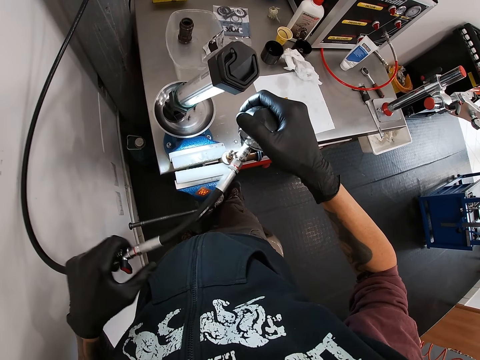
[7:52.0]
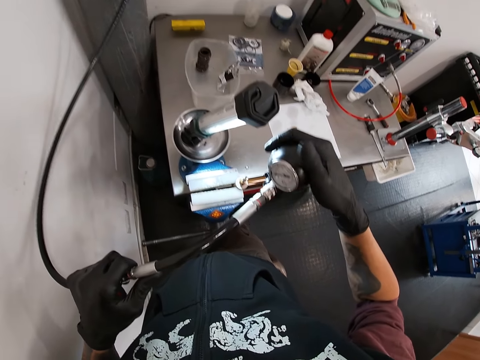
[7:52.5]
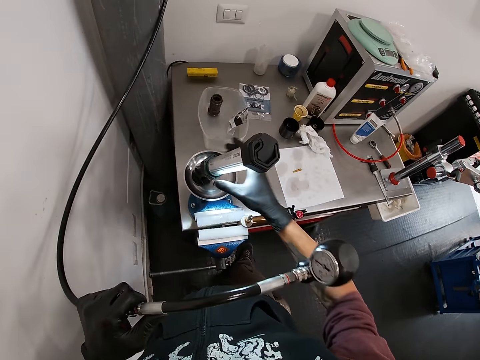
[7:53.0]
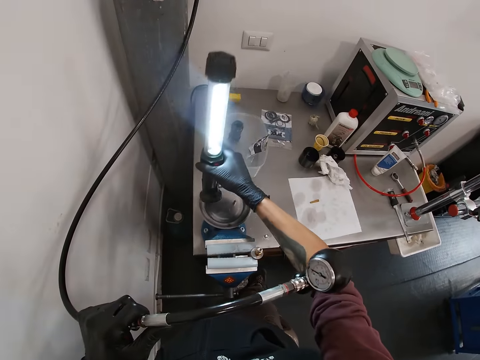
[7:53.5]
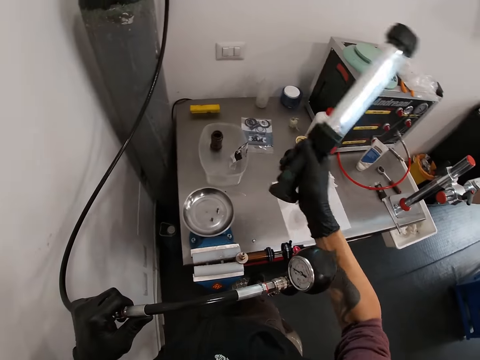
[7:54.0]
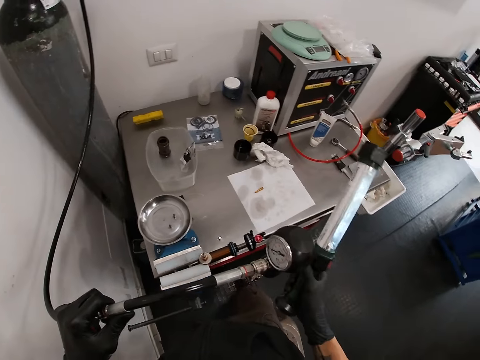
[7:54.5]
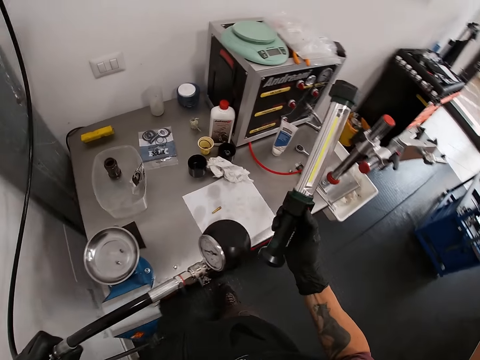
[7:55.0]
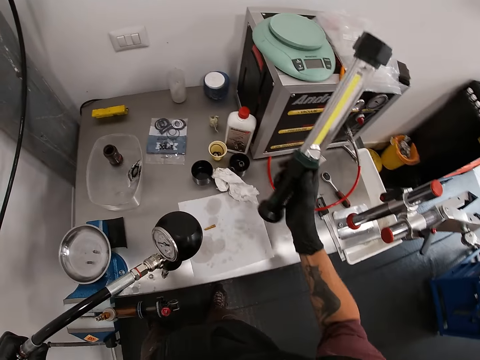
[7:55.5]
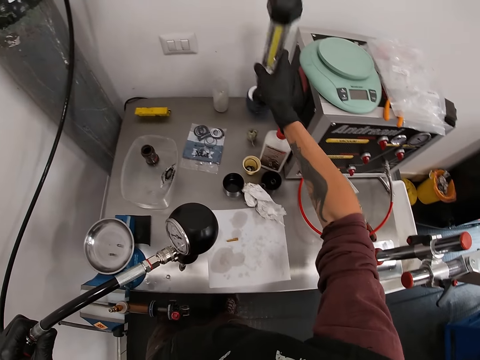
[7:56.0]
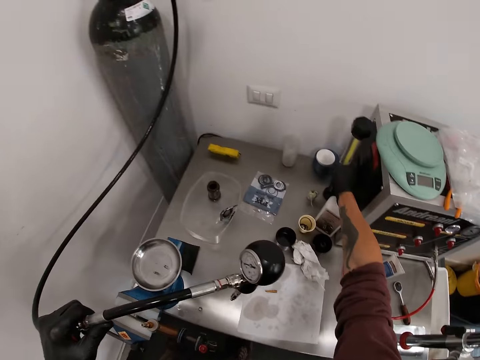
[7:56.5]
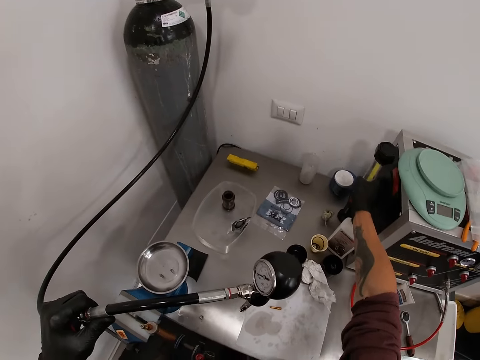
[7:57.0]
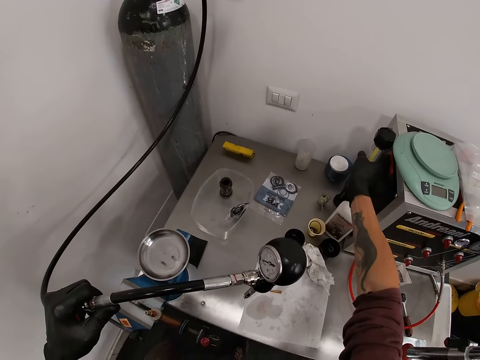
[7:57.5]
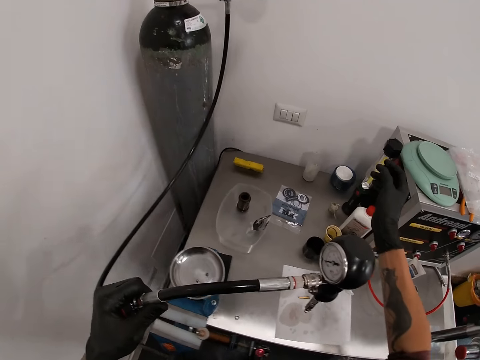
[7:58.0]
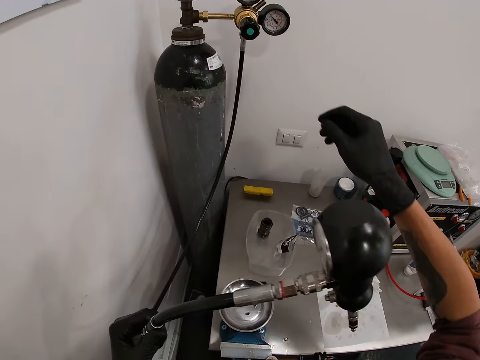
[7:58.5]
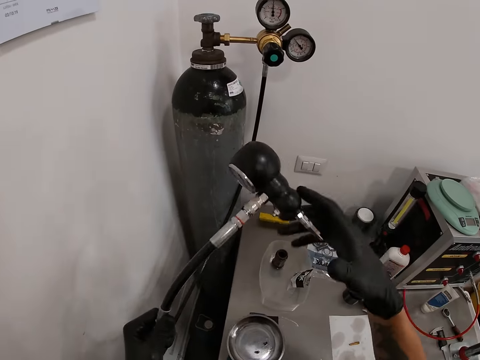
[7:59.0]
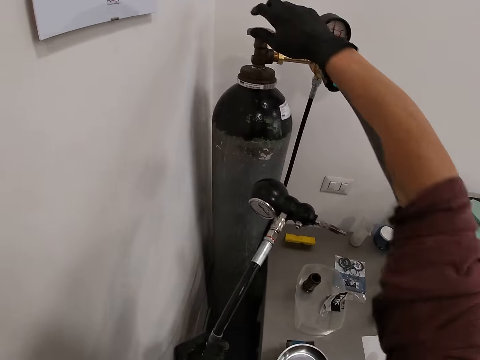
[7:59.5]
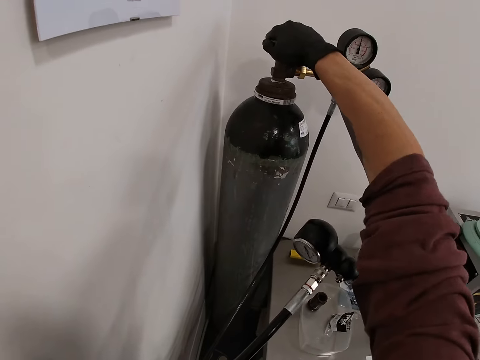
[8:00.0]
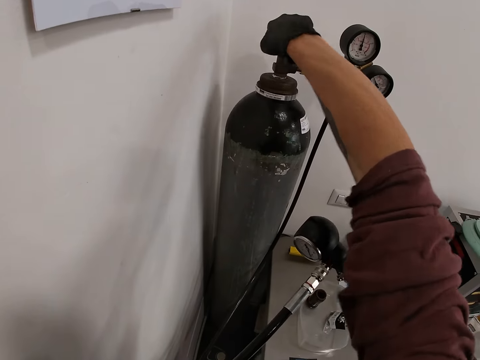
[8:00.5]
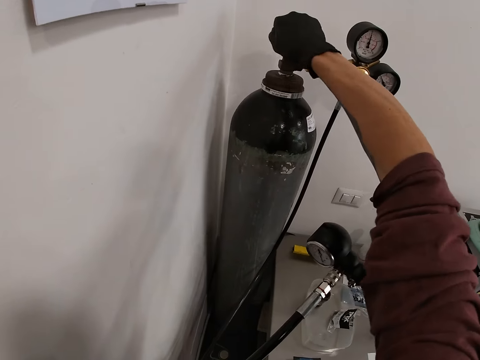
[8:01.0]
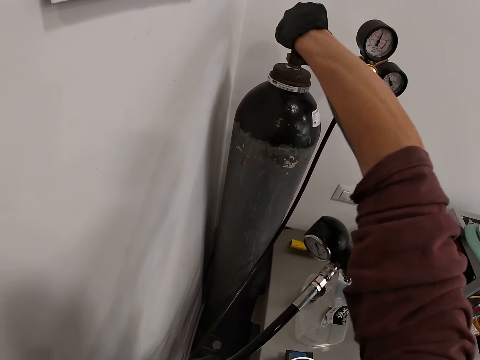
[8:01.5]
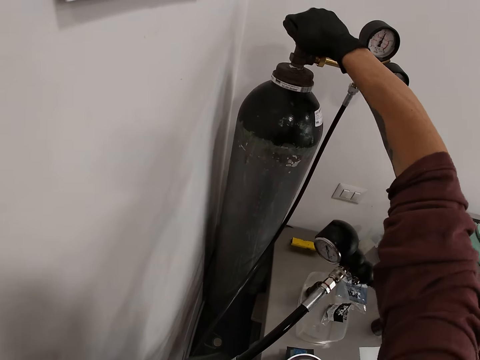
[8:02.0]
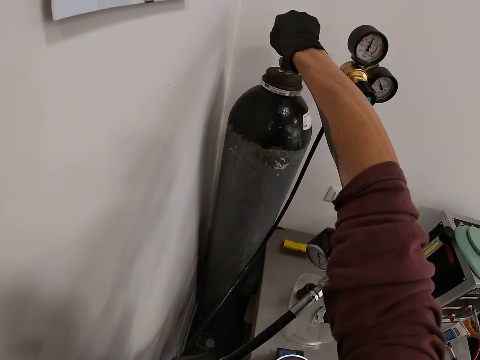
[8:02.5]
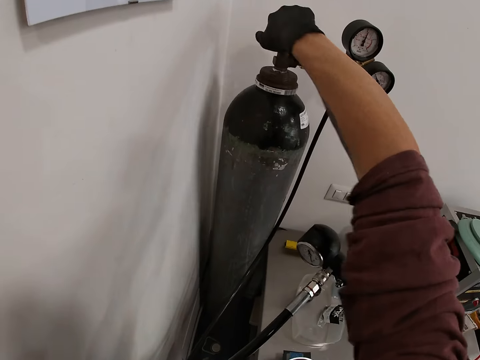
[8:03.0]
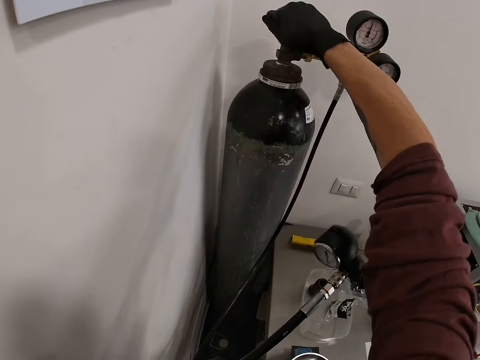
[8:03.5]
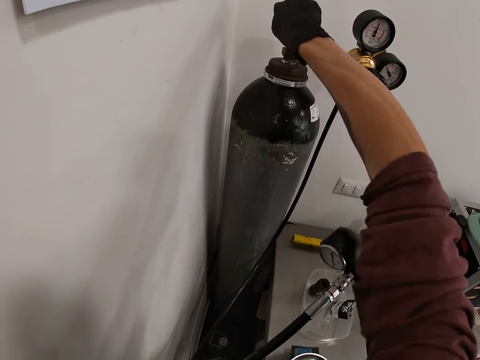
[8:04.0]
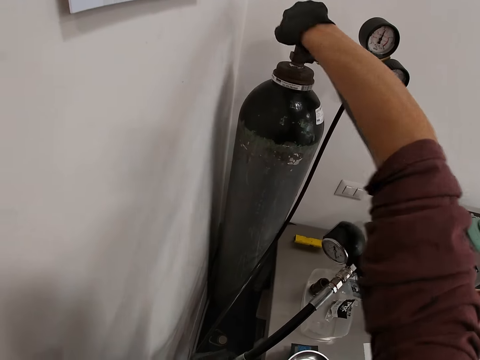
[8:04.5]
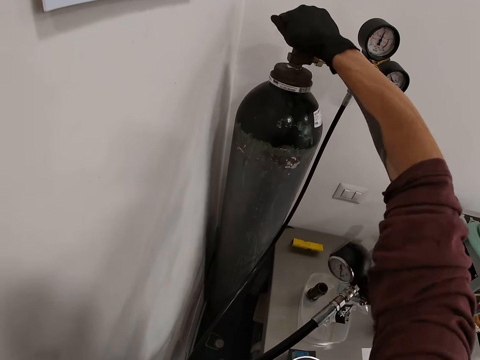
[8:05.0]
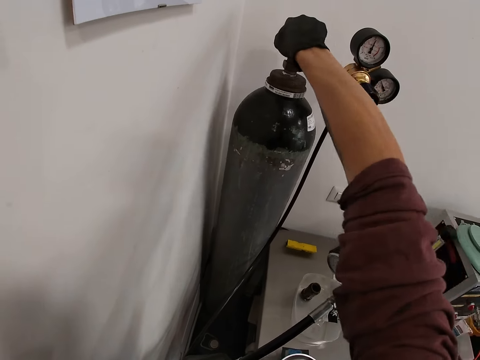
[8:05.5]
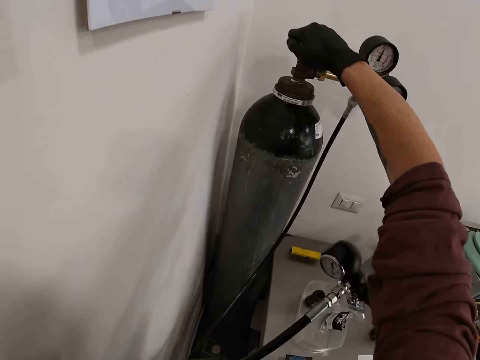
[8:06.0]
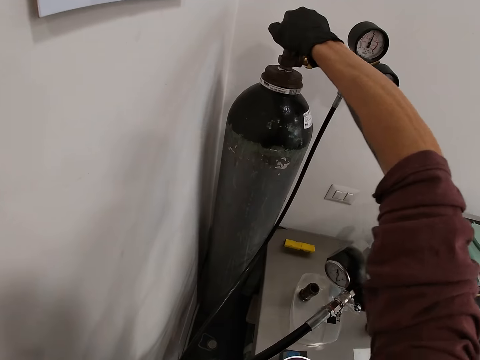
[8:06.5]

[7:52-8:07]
The camera wearer picks up the lamp from the bench vise with his right hand. He shakes the lamp with his right hand. He presses a button on the lamp with his right hand. He turns off the lamp. He places the lamp on the table with his right hand. He turns the cylinder valve of the pressure cylinder with his right hand.

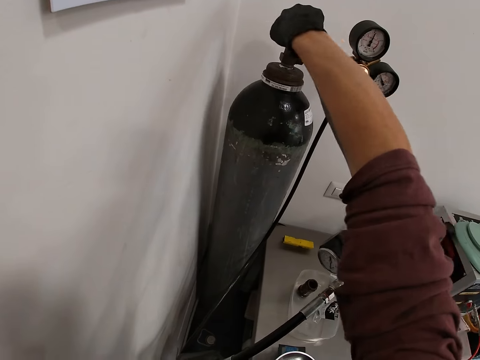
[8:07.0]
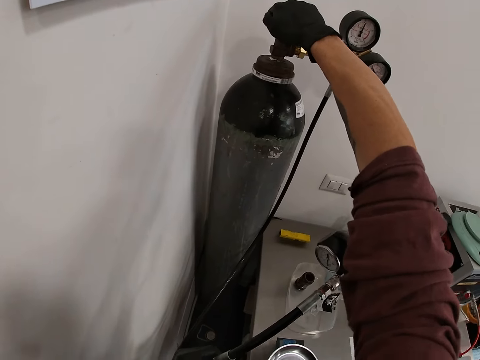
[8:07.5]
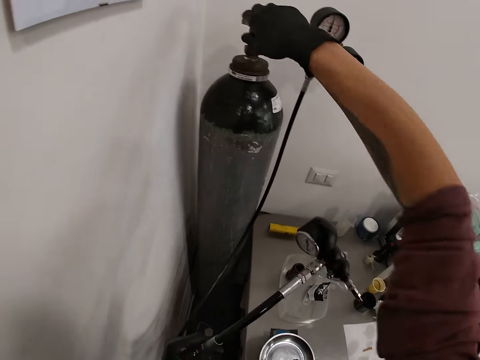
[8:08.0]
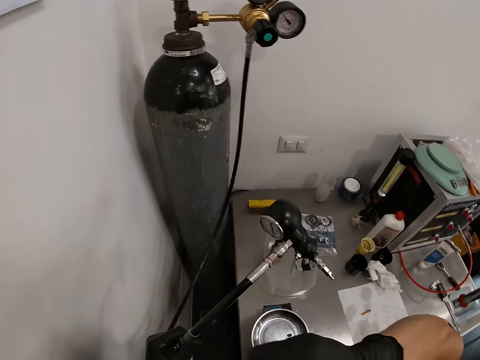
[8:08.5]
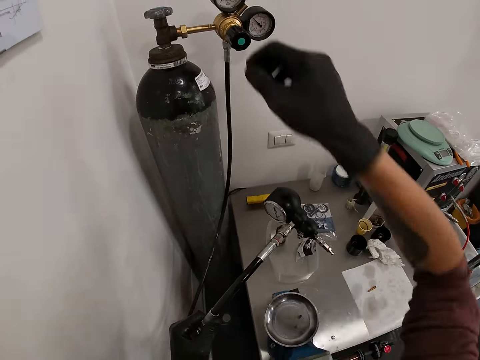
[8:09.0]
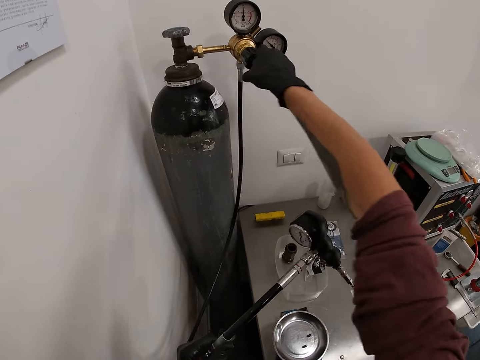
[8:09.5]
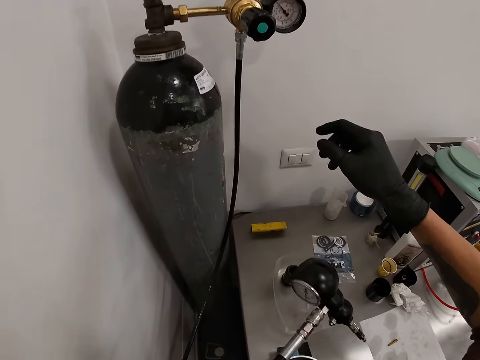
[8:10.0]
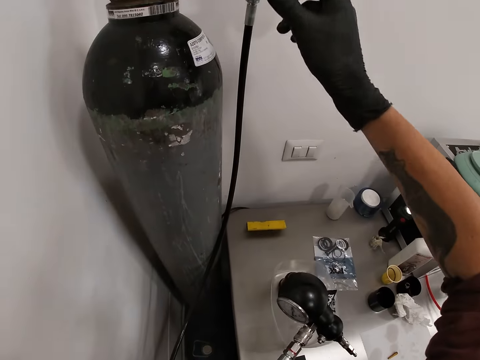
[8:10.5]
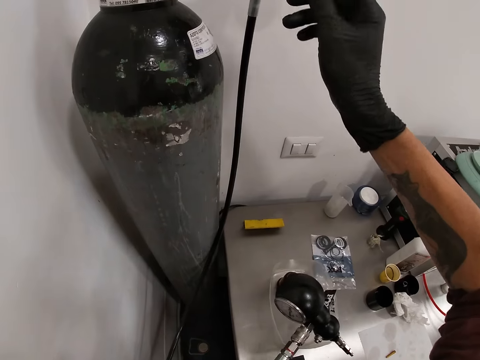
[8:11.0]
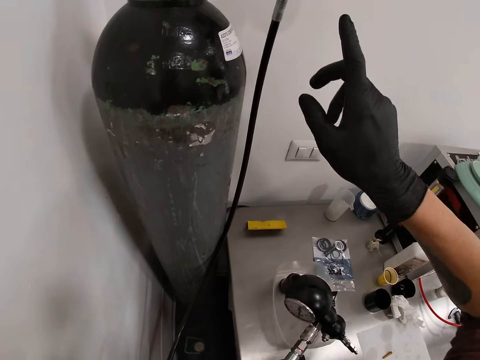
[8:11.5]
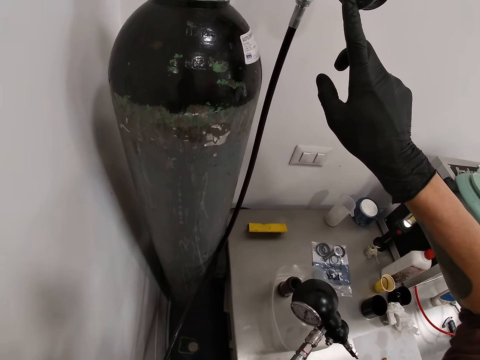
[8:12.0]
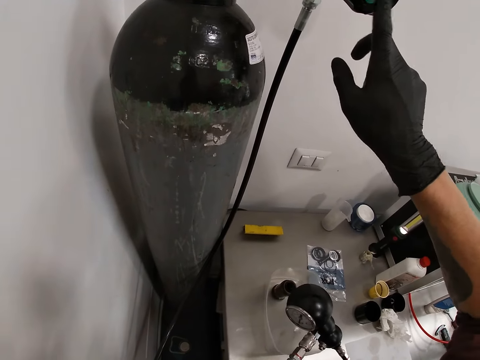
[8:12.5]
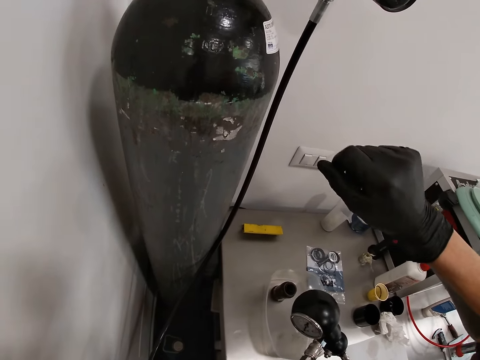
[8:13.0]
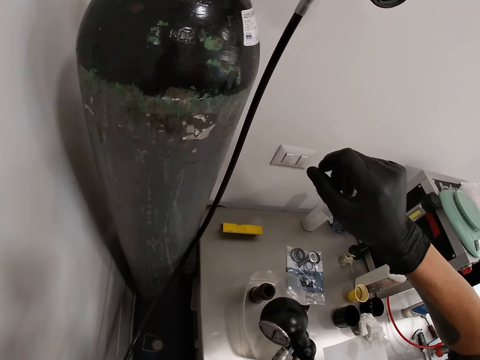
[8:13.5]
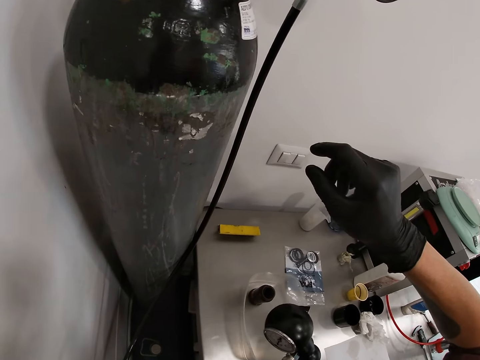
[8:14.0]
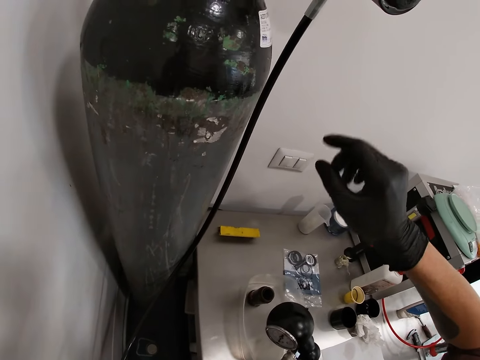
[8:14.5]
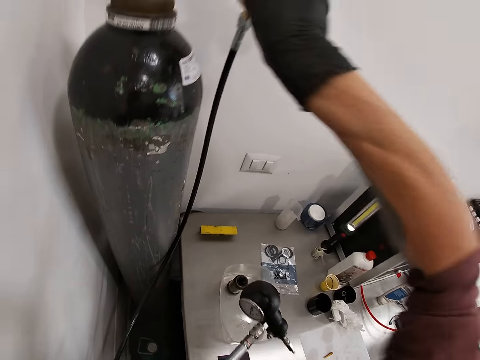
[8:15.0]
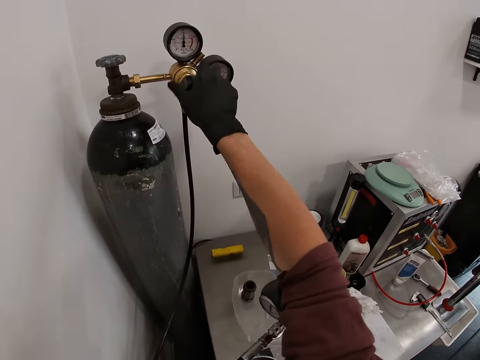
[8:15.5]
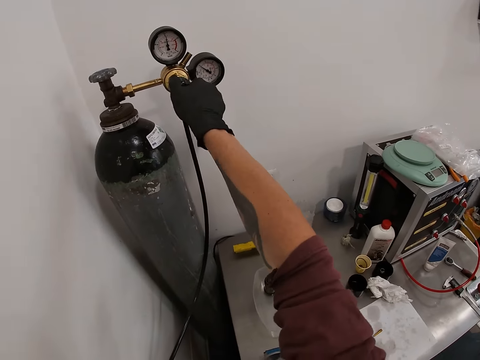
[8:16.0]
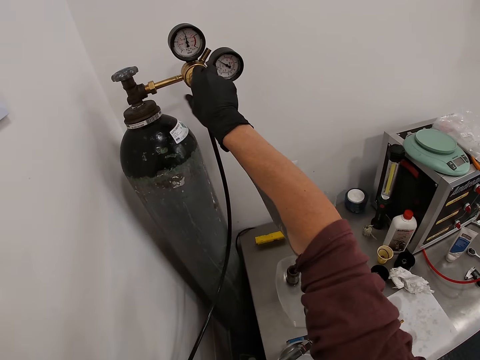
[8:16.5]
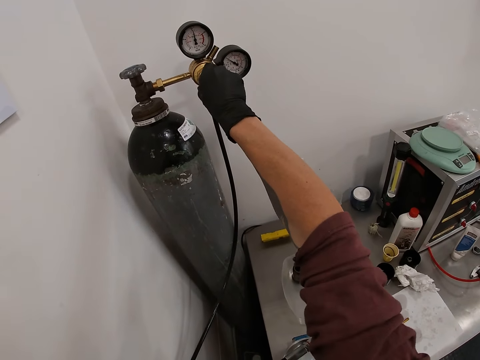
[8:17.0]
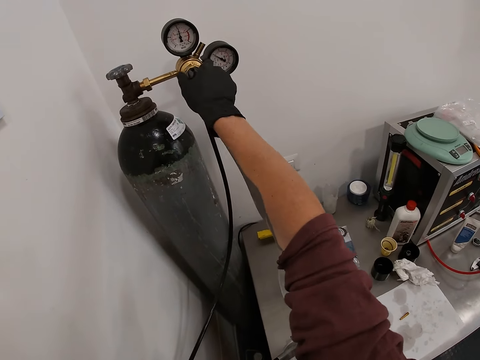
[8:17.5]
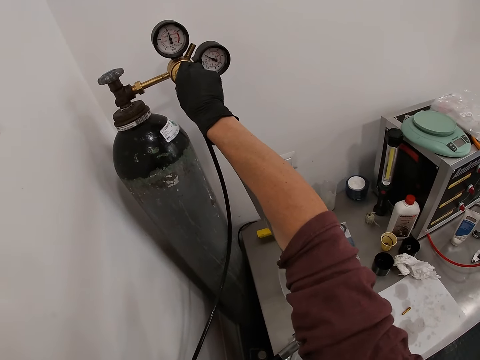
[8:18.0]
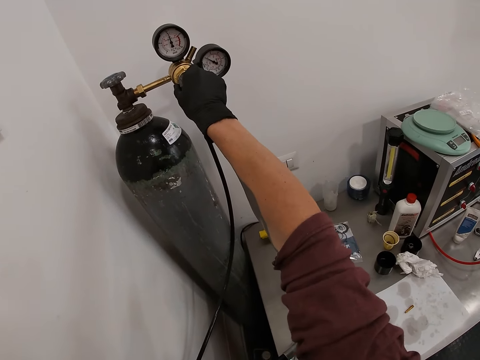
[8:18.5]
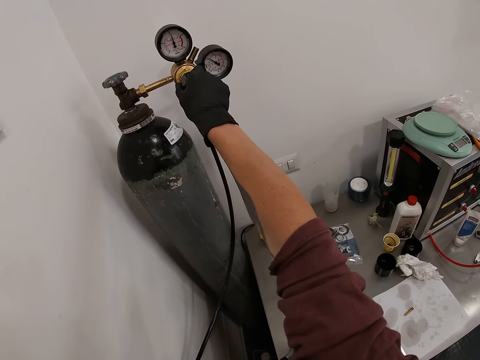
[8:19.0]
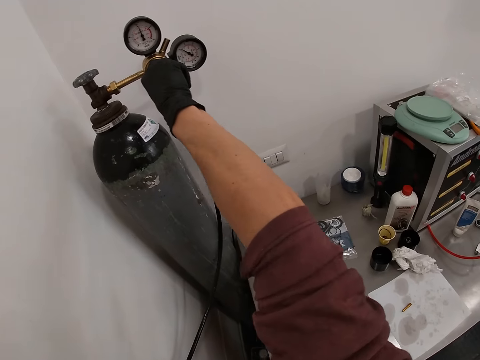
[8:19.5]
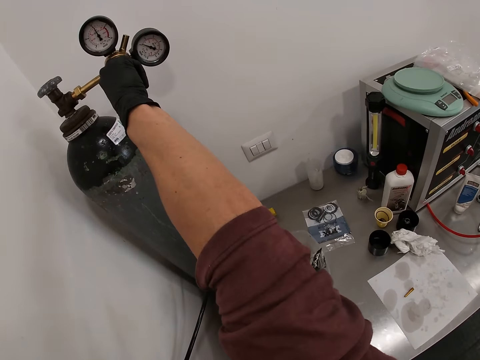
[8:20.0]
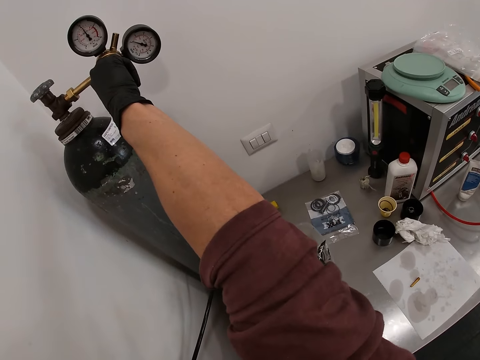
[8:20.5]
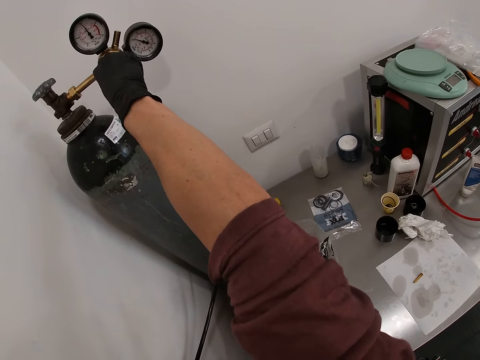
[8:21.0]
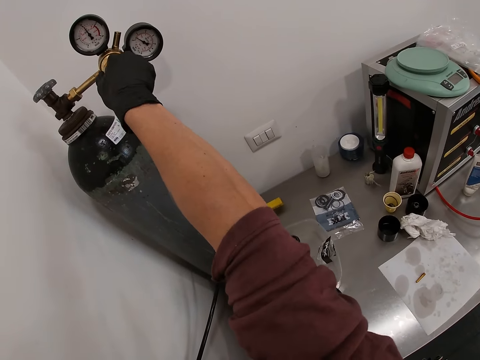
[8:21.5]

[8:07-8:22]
The camera wearer touches the pressure adjusting knob of the pressure cylinder with his right hand. He checks the gas regulator. He turns the pressure adjusting knob of the pressure cylinder with his right hand.
